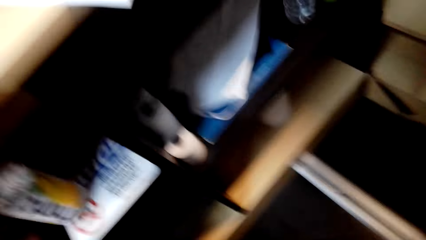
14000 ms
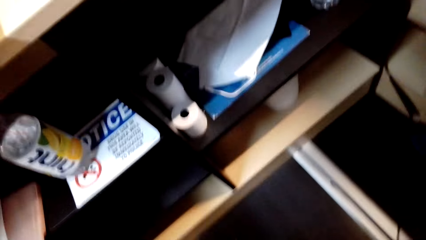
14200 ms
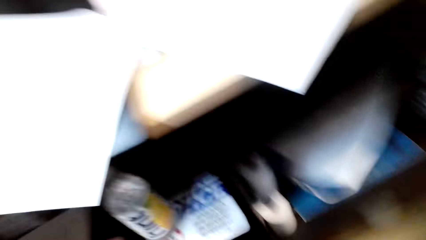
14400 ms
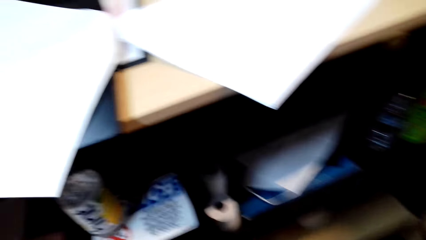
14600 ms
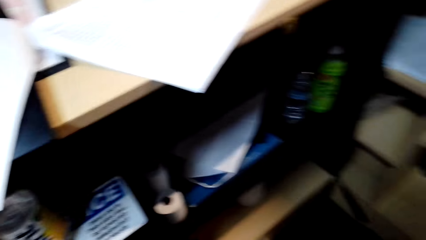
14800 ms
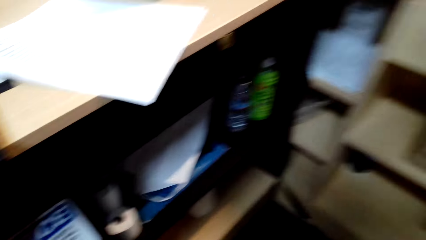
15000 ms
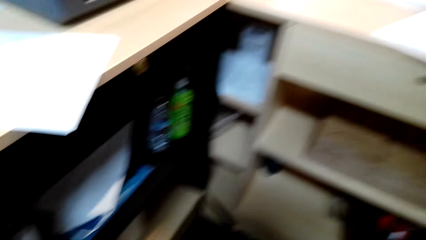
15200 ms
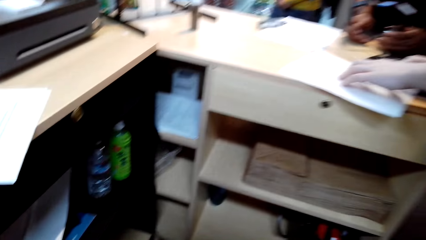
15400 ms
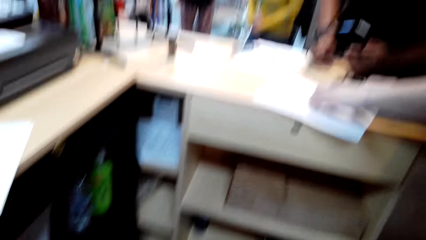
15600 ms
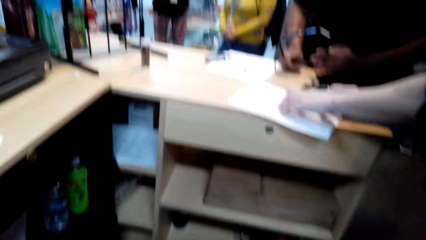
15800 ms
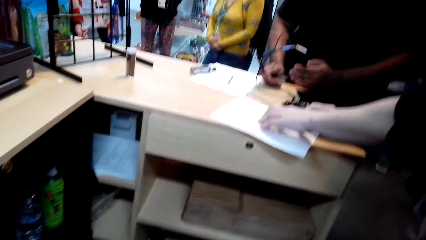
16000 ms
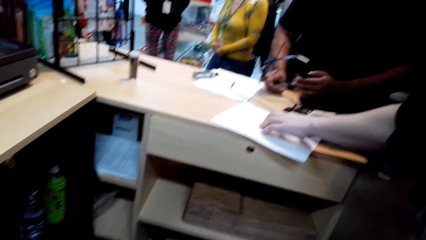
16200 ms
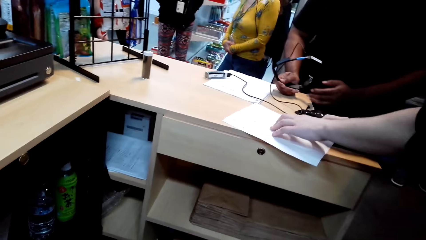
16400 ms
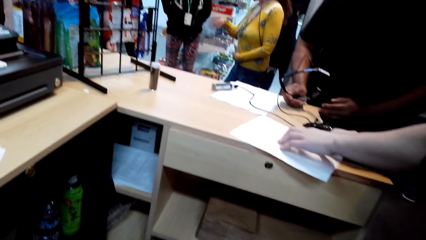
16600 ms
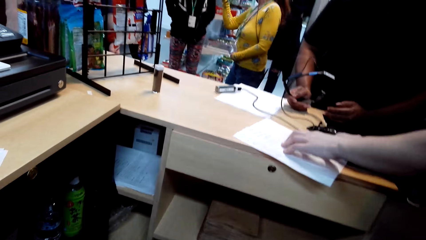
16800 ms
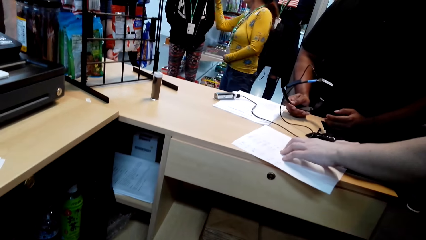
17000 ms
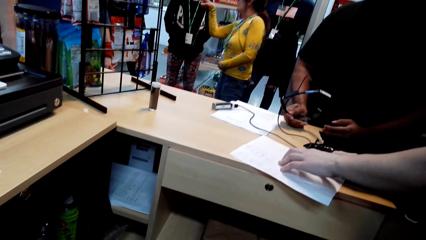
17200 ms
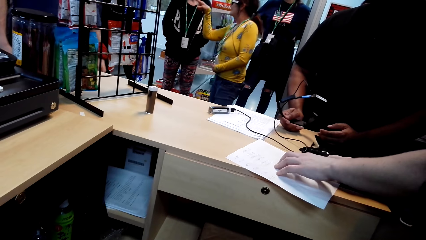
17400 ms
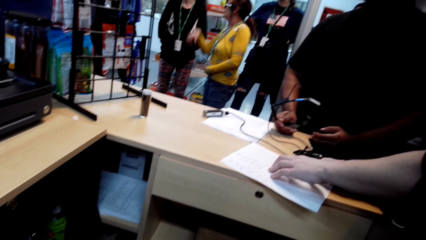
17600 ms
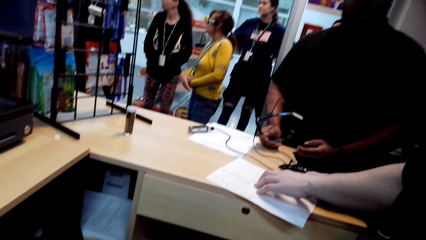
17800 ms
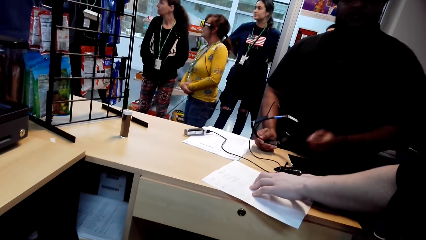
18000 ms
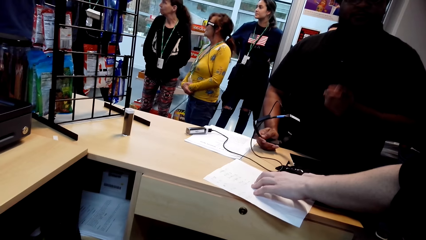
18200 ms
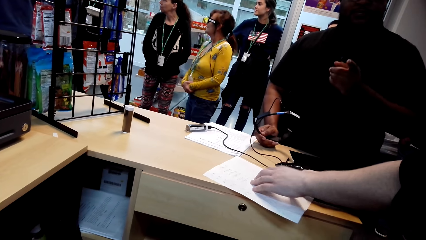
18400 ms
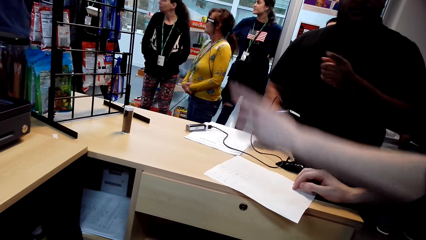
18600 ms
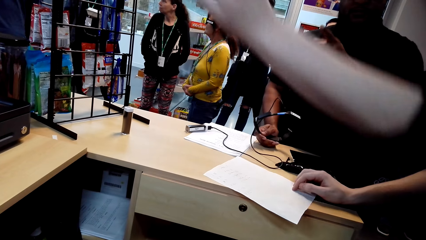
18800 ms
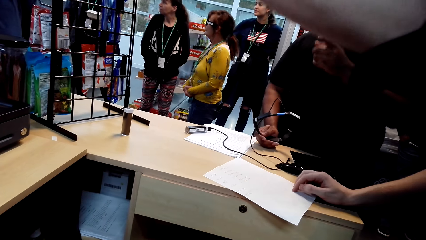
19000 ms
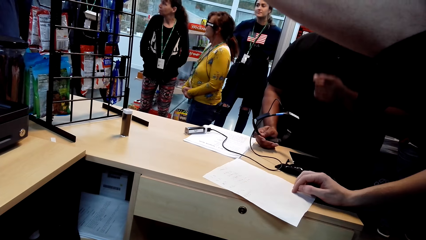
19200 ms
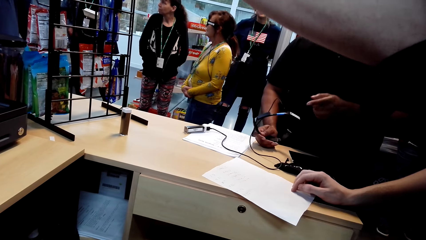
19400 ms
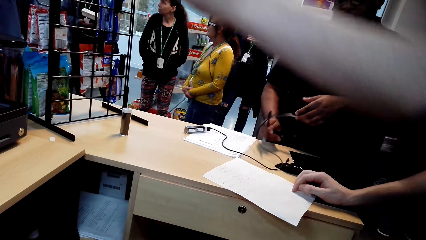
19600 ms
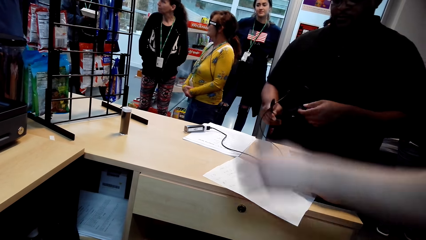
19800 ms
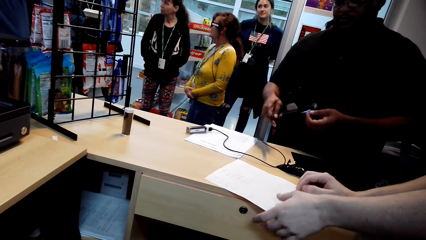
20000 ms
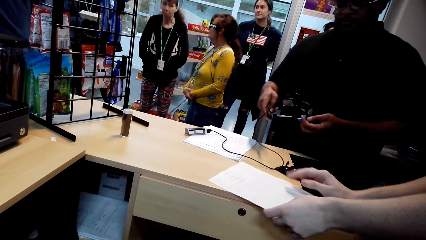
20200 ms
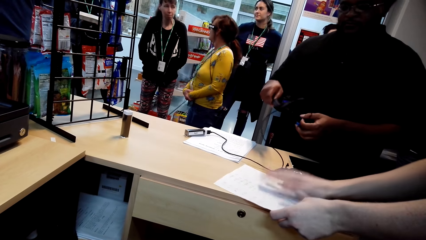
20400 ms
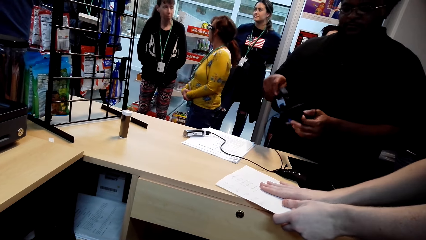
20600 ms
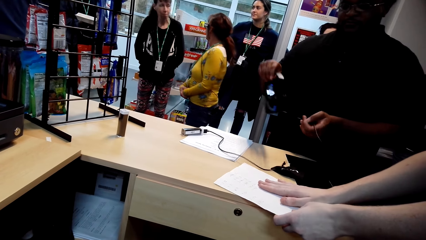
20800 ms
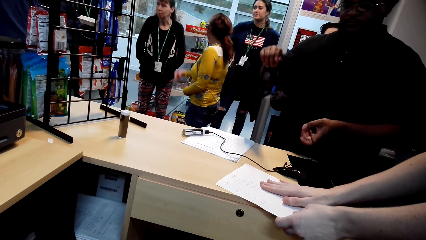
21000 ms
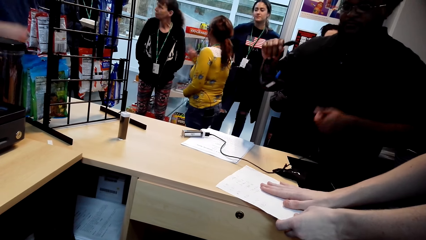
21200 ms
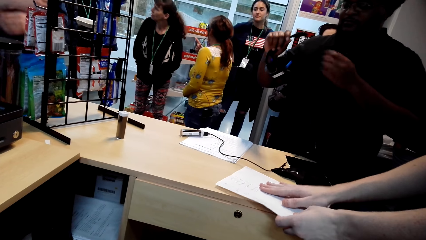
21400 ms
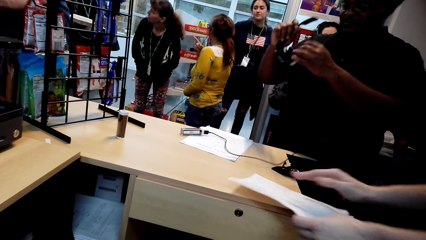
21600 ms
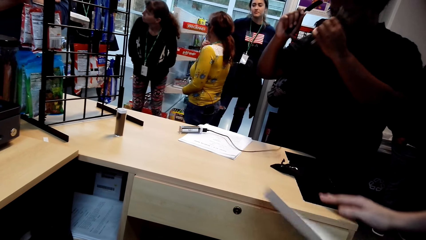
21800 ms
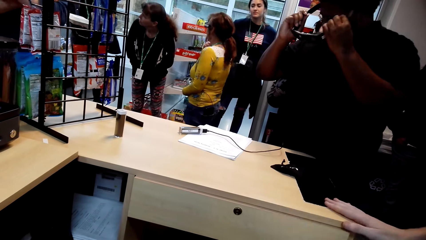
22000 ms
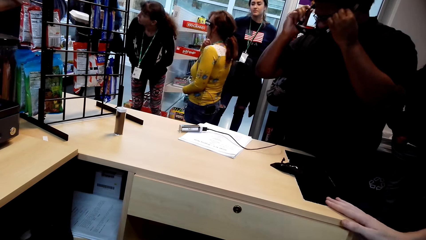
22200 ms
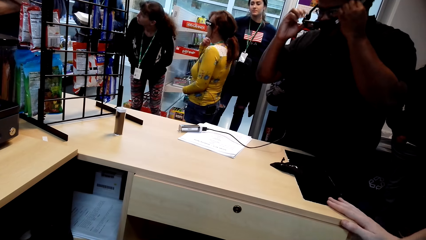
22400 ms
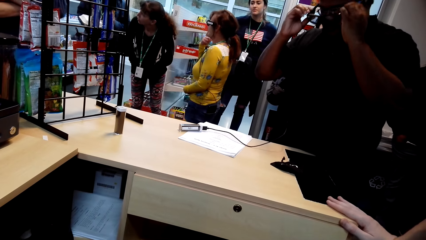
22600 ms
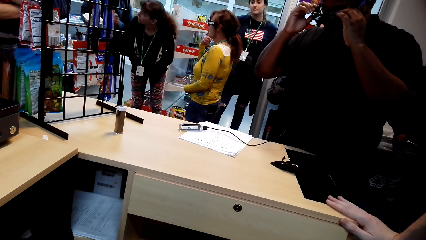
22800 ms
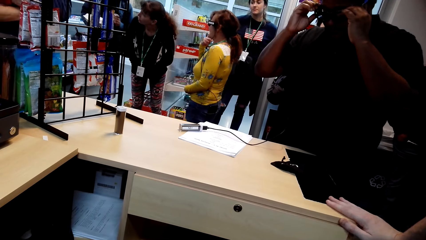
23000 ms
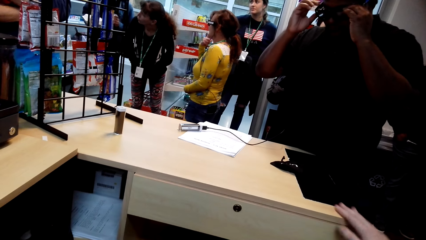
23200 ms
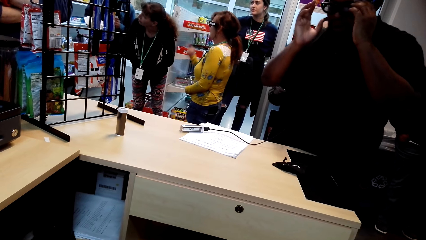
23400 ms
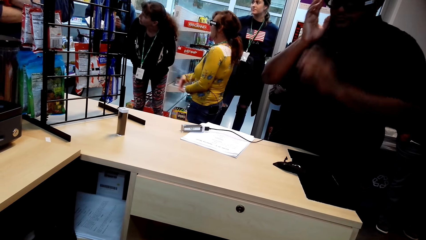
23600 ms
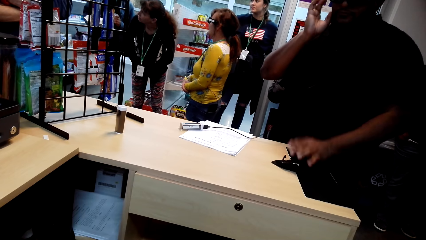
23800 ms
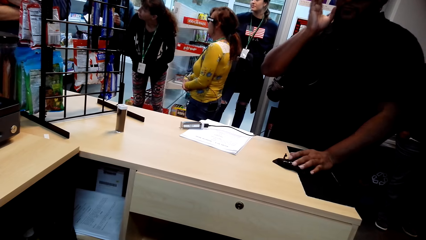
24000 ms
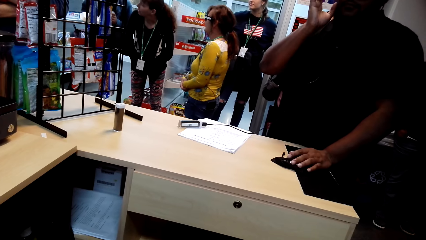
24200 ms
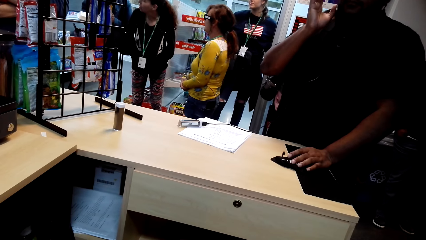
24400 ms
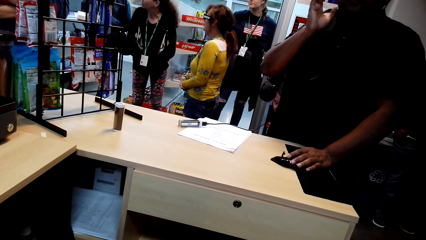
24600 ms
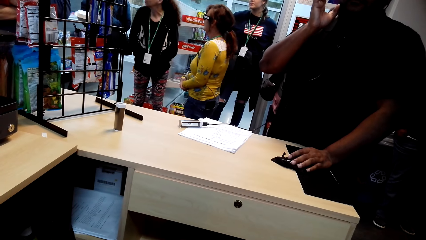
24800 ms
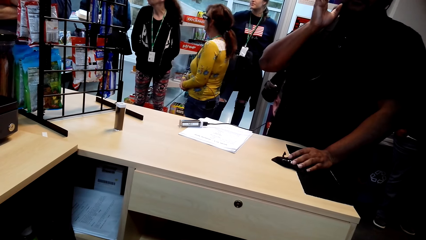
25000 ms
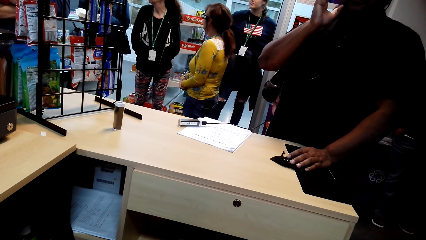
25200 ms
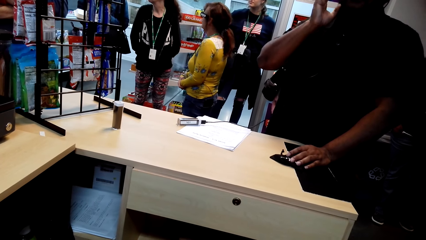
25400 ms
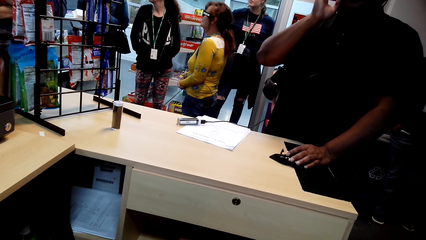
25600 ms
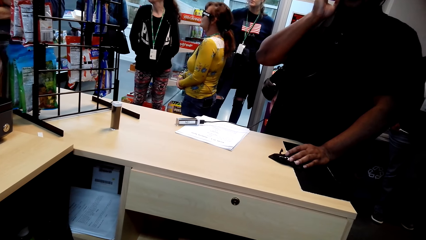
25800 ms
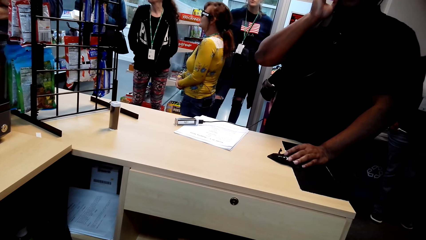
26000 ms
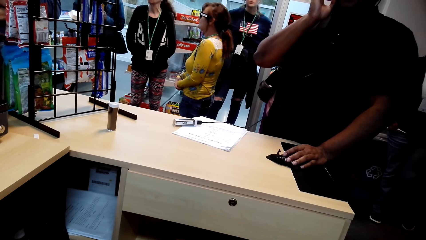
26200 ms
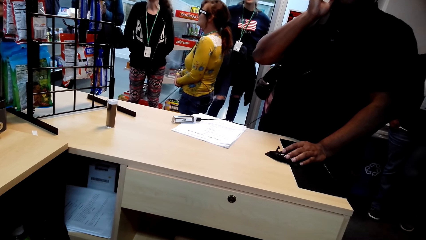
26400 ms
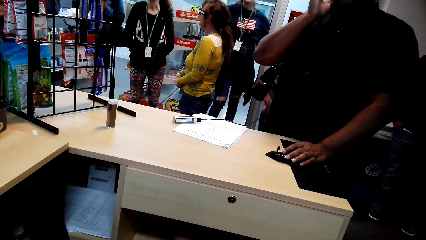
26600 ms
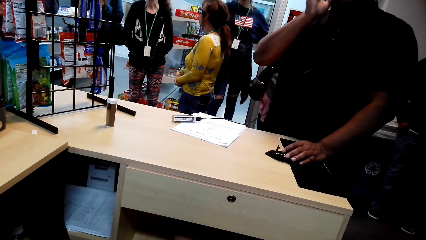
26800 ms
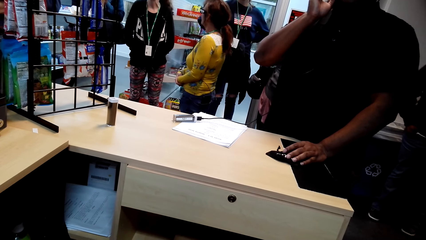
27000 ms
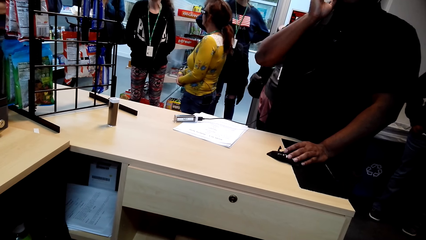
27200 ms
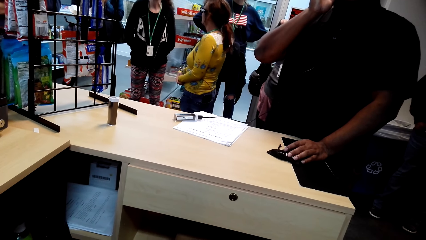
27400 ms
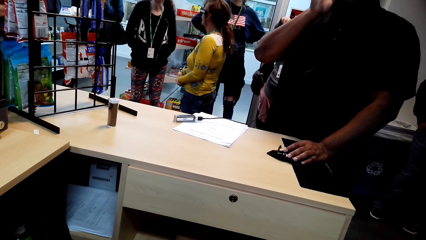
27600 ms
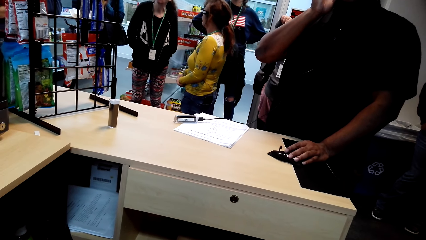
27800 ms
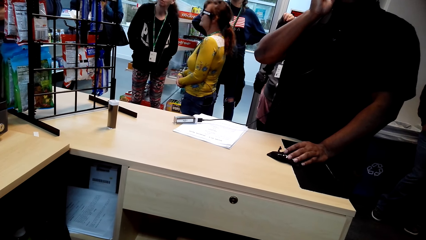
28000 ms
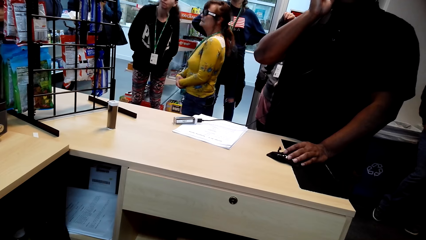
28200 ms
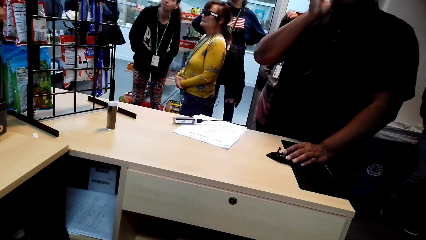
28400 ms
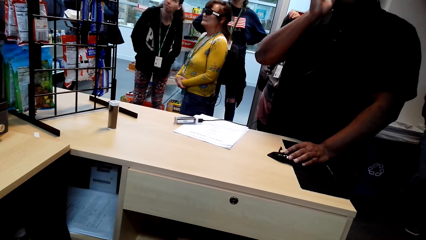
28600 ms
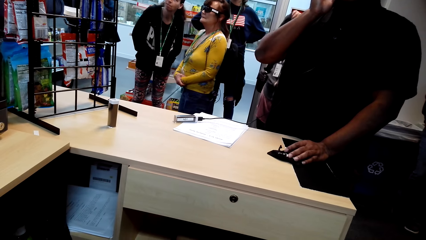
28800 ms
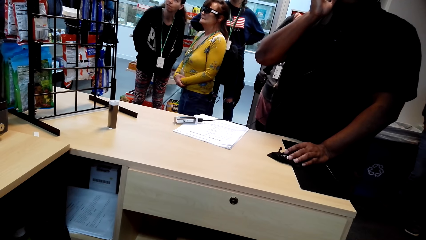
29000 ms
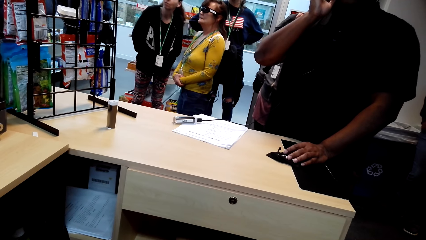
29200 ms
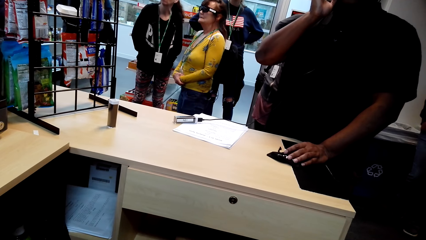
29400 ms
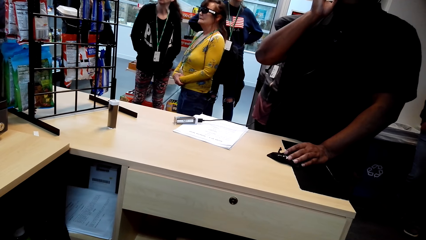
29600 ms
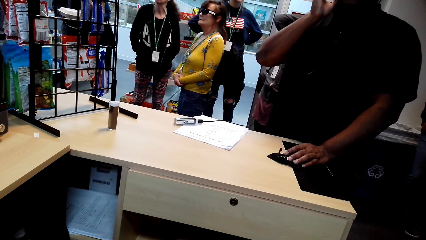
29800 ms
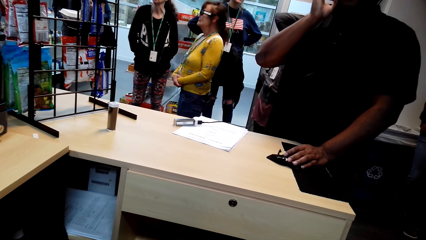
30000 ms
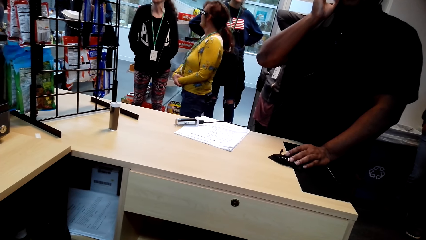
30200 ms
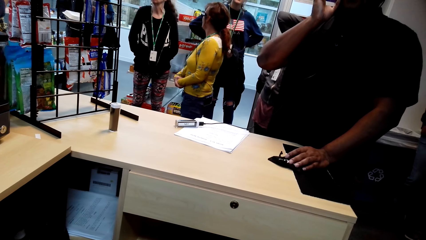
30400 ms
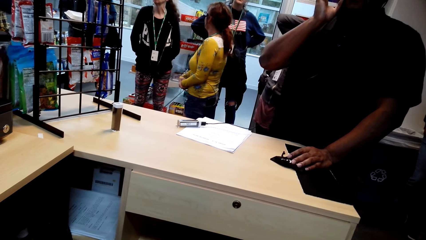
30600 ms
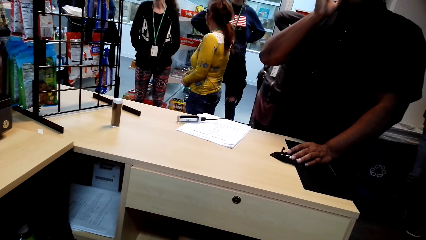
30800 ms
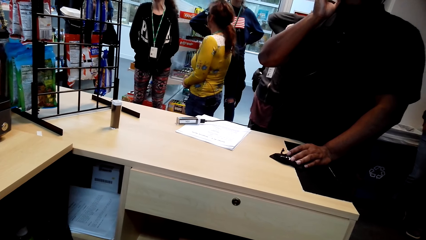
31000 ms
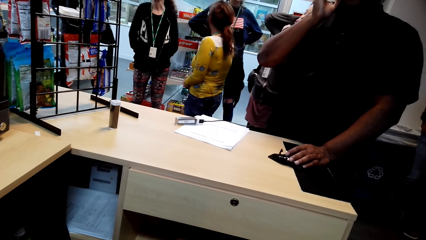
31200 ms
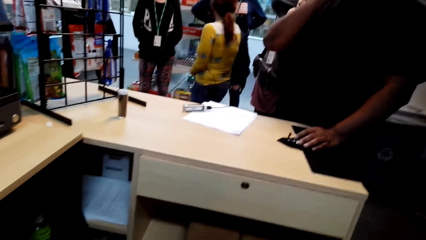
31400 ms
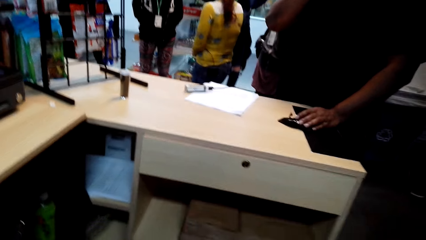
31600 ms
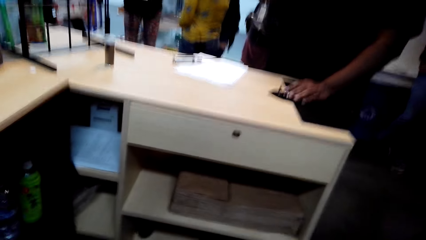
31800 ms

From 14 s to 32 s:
A man stands next to the camera wearer. The man points with a hand. The camera wearer points with a hand. The man puts on spectacles.
